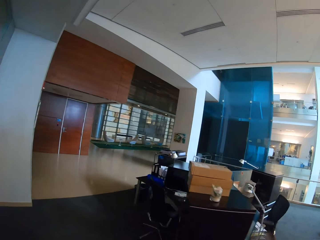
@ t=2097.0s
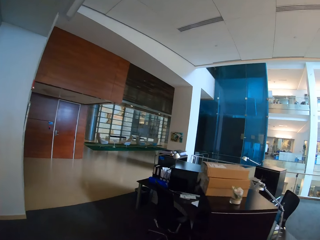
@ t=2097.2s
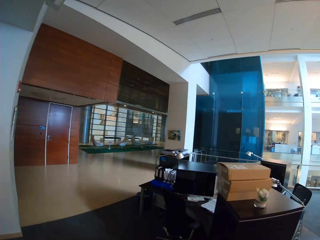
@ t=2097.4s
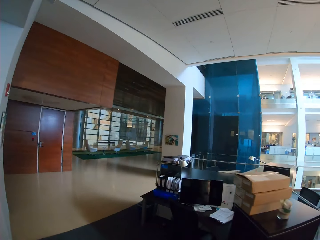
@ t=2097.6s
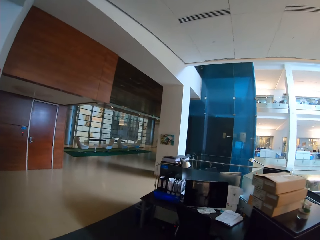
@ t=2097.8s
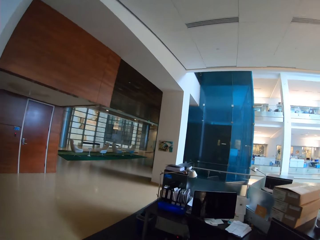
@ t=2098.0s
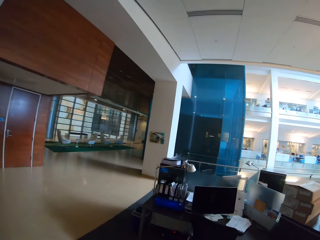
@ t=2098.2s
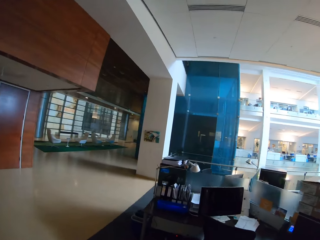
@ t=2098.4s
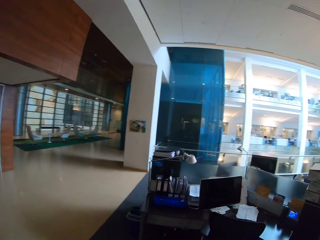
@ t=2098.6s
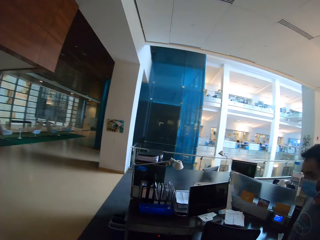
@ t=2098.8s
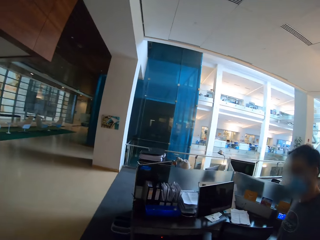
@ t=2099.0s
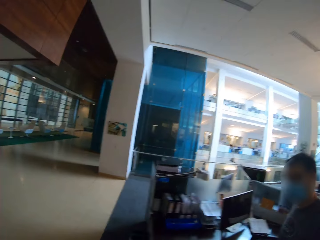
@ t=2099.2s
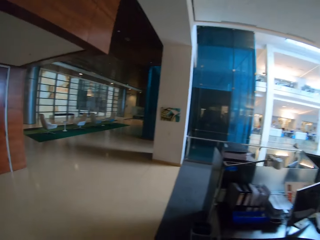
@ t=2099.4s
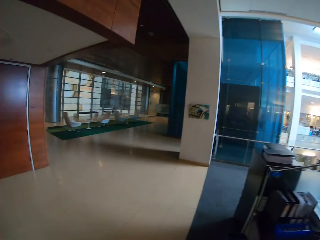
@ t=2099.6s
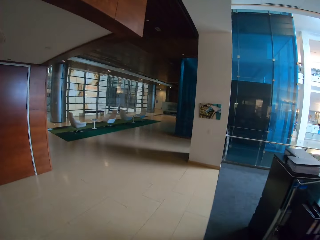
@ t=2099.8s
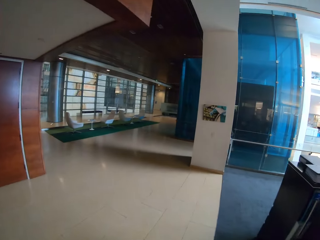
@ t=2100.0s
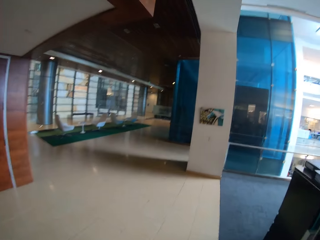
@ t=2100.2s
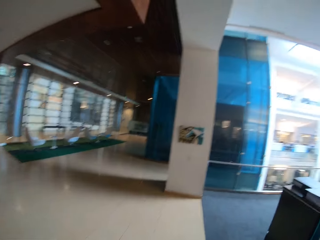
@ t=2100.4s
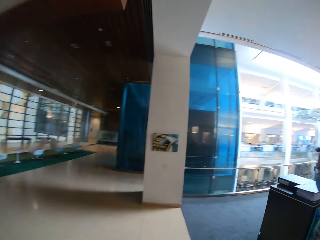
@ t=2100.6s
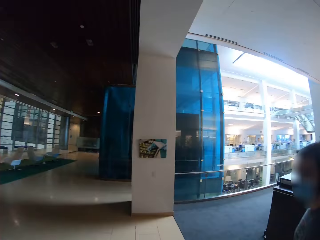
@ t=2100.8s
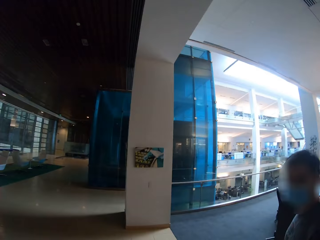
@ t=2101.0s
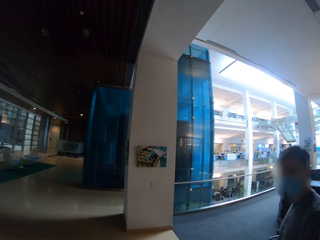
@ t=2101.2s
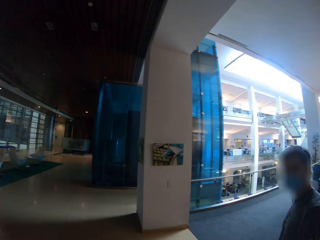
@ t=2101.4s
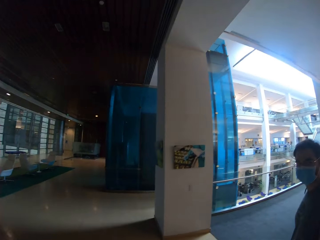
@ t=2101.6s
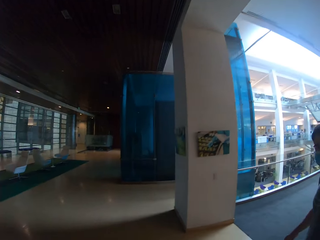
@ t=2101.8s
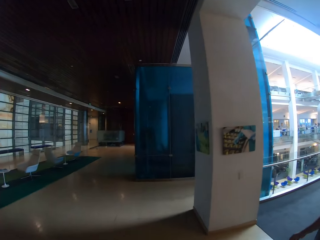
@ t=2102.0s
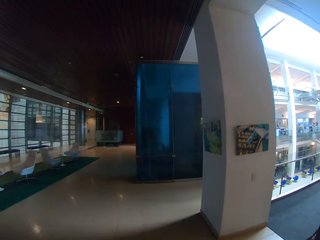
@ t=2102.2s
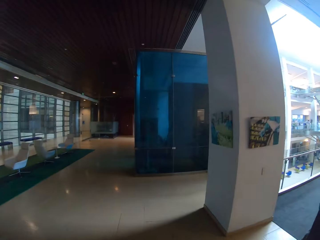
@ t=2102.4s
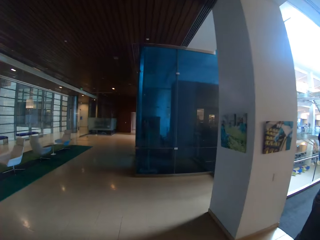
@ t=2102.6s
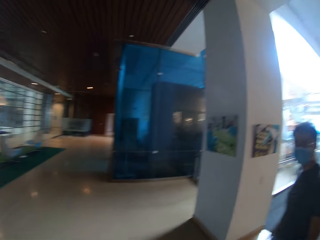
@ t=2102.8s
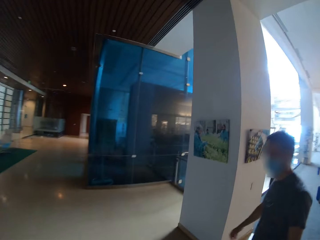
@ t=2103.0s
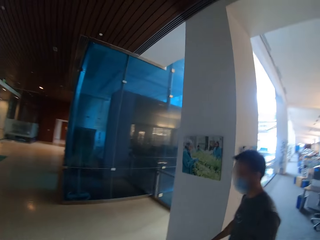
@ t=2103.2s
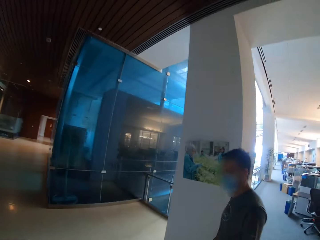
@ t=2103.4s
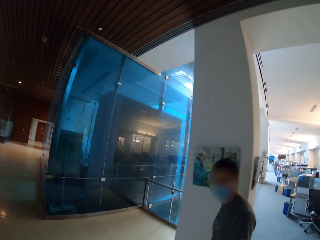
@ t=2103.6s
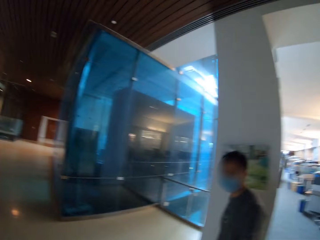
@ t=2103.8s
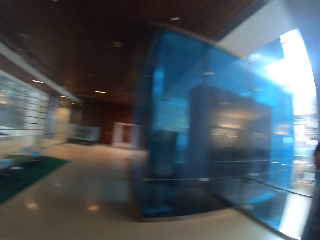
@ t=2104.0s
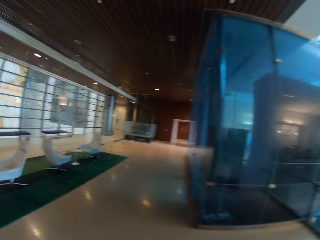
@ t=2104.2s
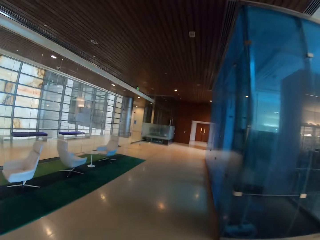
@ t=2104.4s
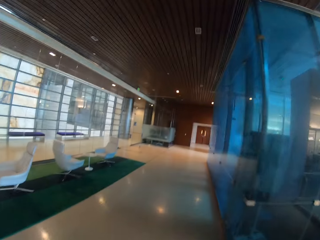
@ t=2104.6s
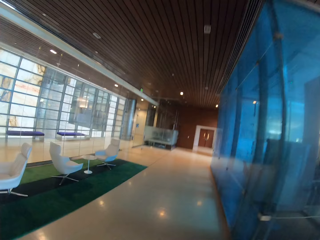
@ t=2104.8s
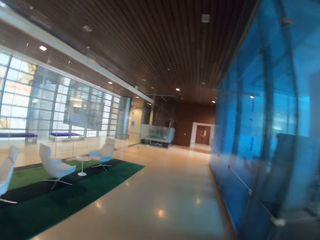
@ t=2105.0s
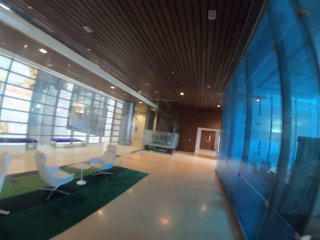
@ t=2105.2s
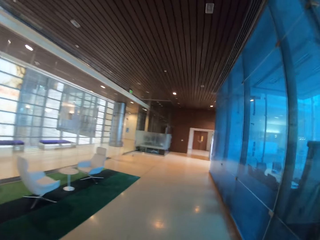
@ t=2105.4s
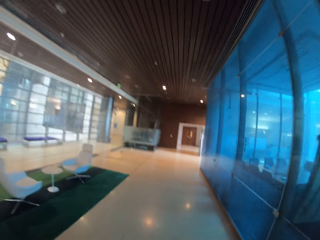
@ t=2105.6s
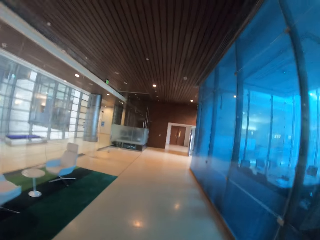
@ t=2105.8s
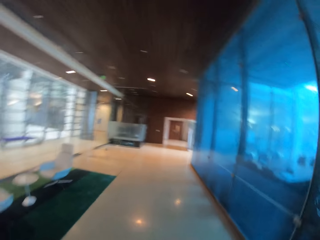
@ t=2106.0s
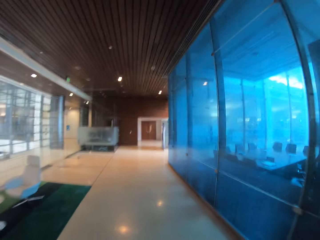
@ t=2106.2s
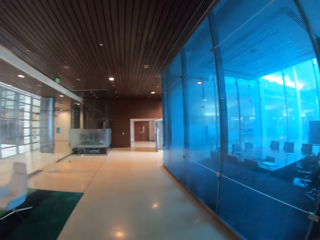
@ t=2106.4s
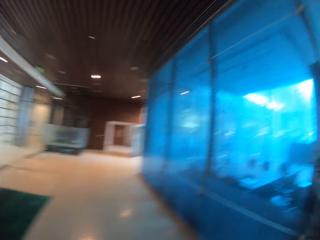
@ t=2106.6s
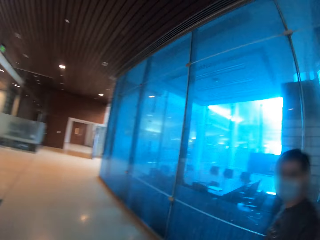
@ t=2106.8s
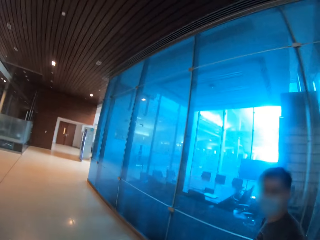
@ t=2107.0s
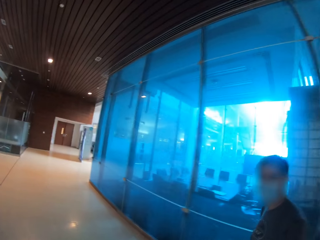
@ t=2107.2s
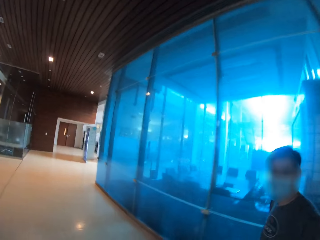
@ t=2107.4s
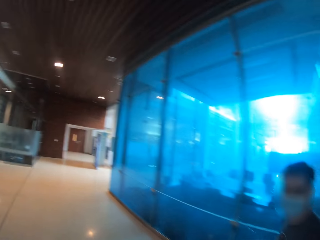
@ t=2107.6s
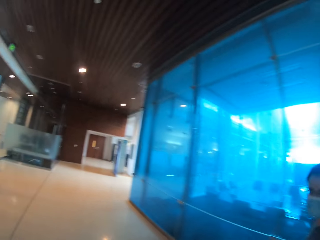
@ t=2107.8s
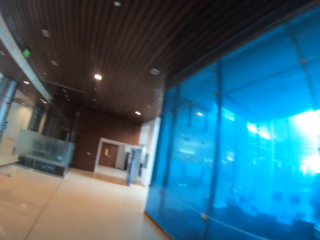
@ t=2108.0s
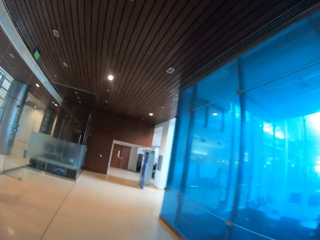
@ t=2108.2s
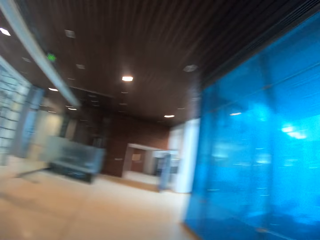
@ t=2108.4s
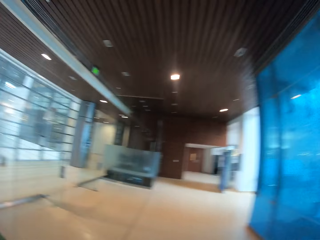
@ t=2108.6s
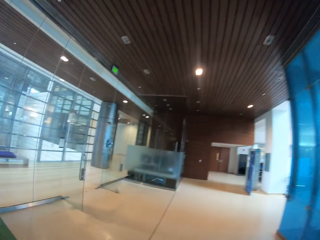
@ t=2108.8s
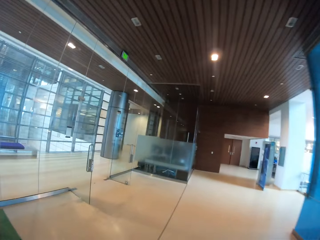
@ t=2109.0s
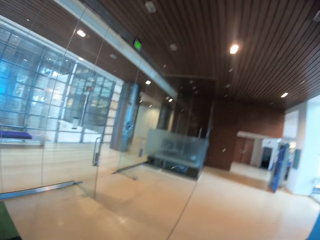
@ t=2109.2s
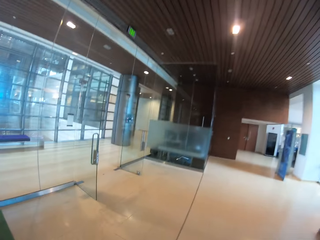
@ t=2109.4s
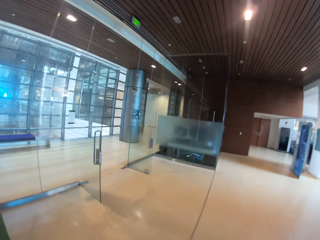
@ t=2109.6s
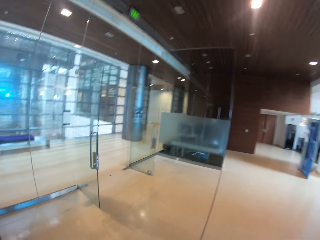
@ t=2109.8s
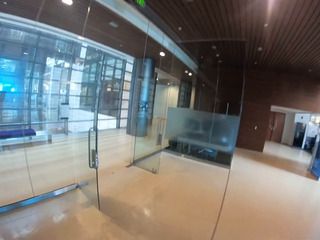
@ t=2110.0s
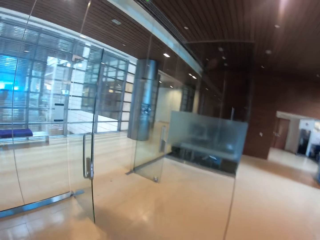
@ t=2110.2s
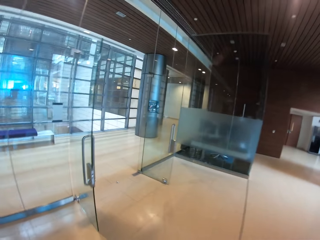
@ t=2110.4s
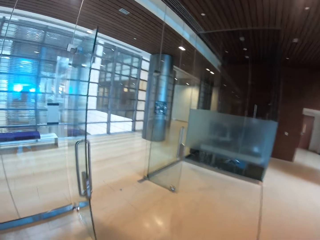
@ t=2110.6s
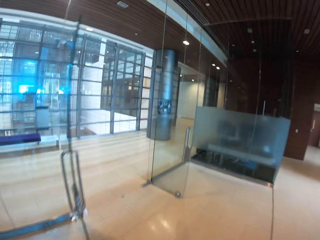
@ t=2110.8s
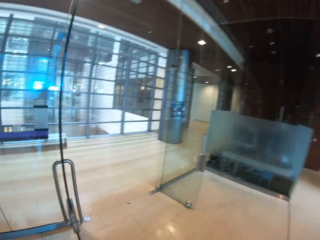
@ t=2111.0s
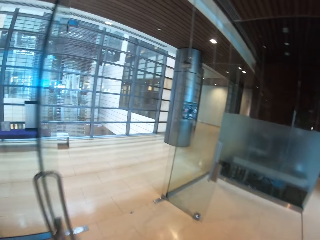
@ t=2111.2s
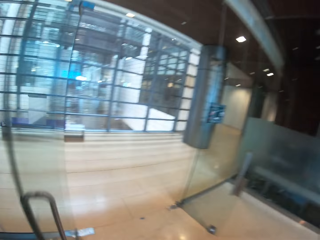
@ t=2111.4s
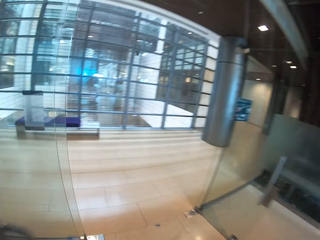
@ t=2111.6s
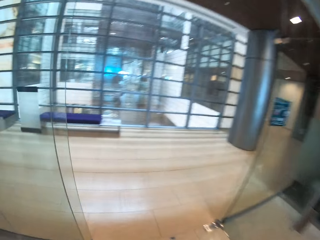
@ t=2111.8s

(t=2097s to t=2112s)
The camera wearer interacts with the colleague. They walk forward in the office. They interact with the colleague. They walk forward in the office. They interact with the colleague. They walk forward in the office.

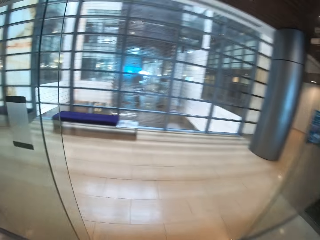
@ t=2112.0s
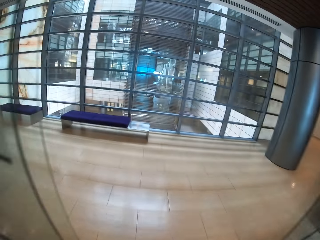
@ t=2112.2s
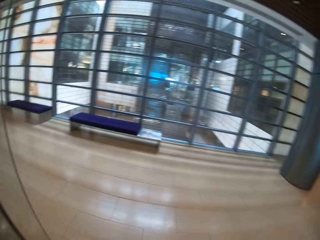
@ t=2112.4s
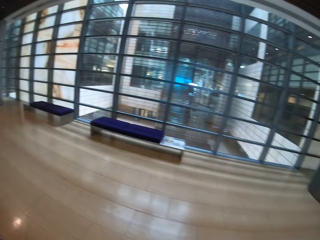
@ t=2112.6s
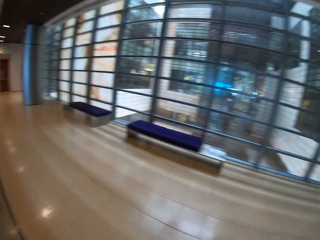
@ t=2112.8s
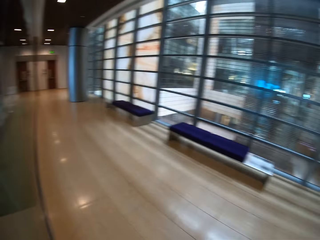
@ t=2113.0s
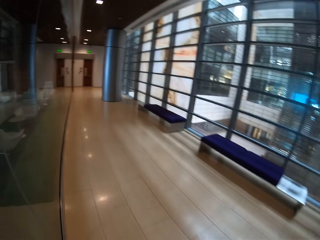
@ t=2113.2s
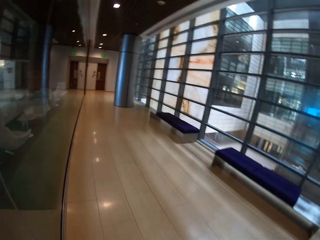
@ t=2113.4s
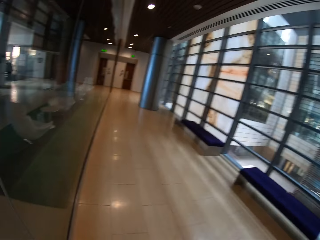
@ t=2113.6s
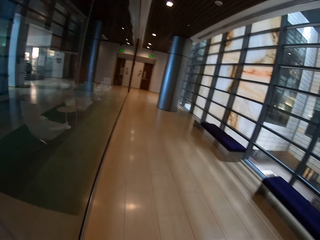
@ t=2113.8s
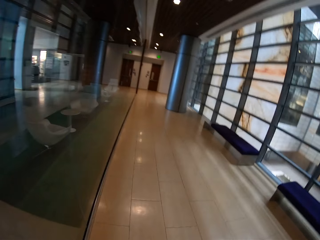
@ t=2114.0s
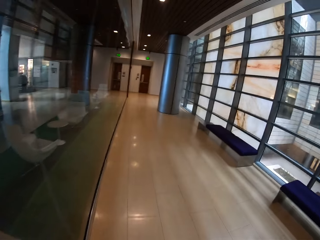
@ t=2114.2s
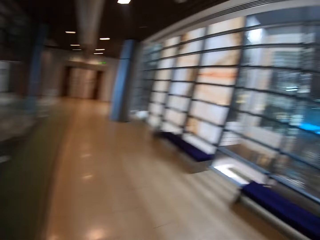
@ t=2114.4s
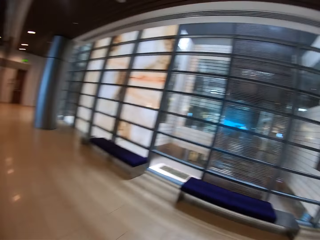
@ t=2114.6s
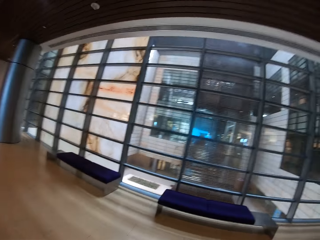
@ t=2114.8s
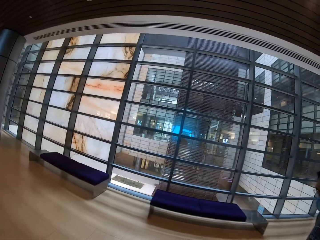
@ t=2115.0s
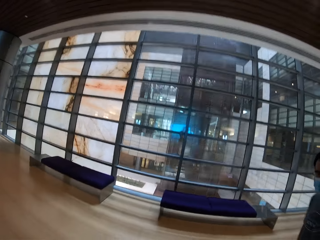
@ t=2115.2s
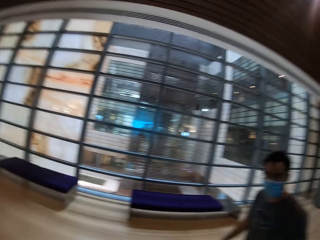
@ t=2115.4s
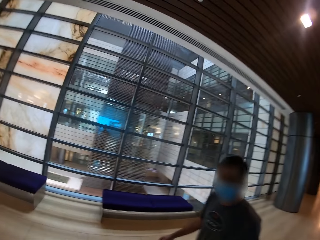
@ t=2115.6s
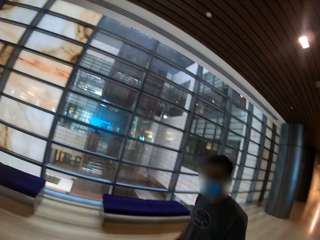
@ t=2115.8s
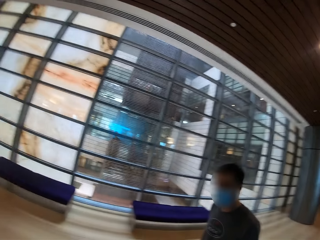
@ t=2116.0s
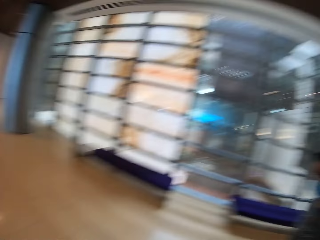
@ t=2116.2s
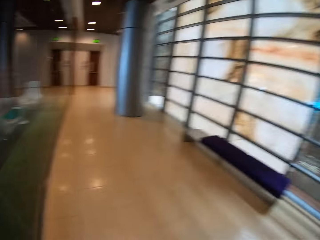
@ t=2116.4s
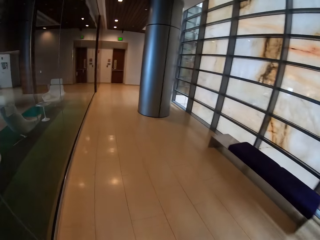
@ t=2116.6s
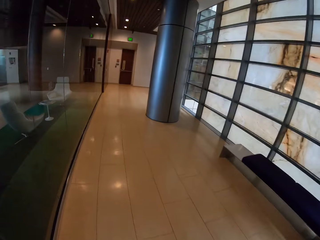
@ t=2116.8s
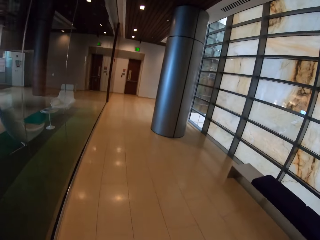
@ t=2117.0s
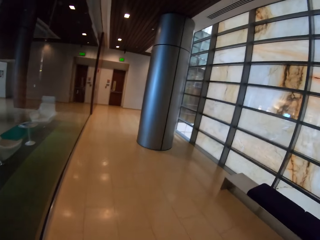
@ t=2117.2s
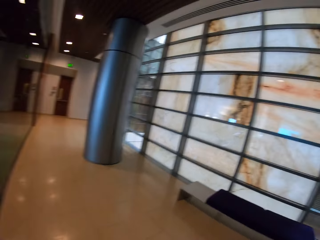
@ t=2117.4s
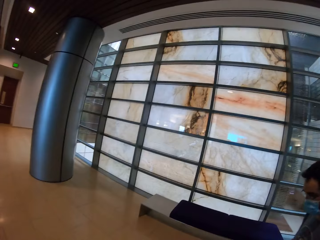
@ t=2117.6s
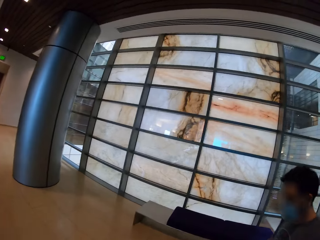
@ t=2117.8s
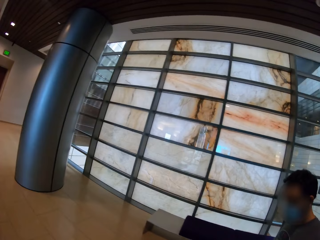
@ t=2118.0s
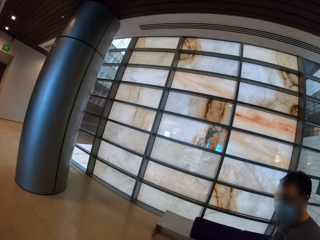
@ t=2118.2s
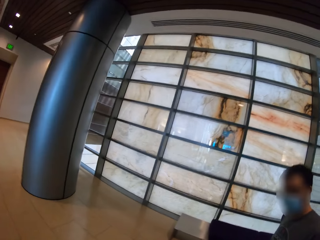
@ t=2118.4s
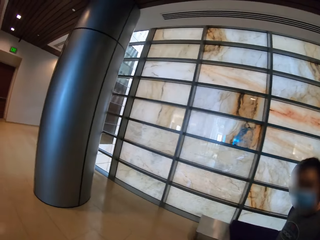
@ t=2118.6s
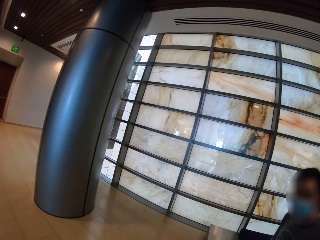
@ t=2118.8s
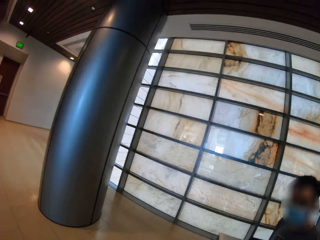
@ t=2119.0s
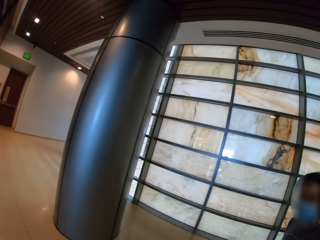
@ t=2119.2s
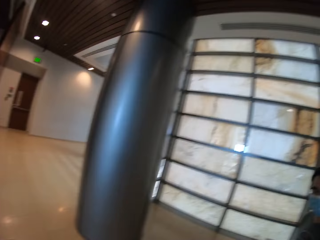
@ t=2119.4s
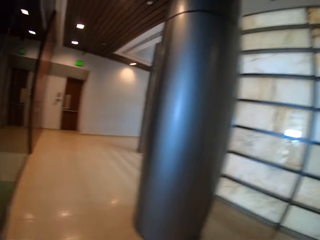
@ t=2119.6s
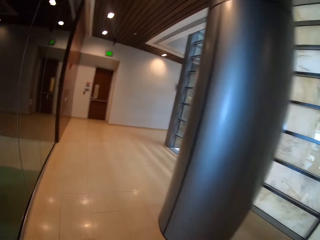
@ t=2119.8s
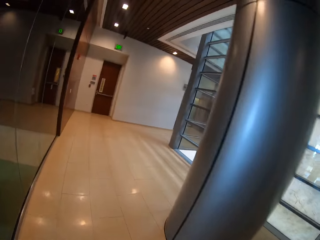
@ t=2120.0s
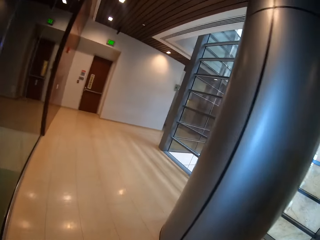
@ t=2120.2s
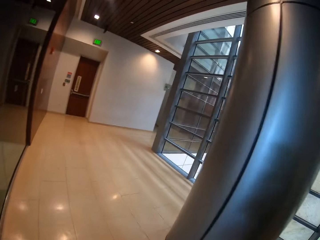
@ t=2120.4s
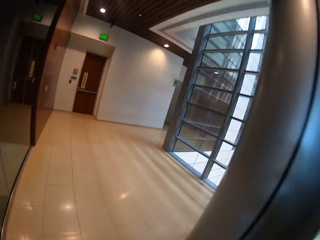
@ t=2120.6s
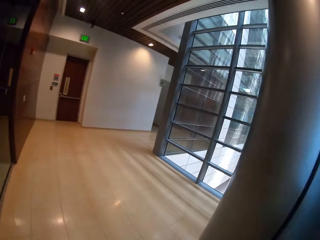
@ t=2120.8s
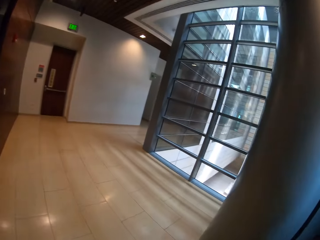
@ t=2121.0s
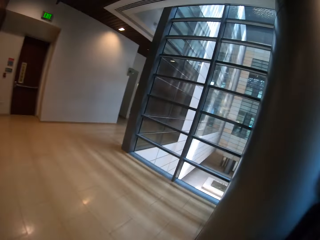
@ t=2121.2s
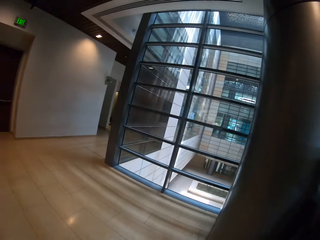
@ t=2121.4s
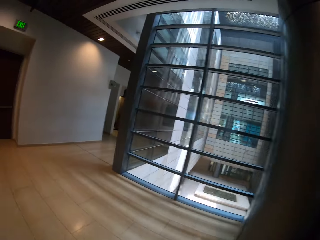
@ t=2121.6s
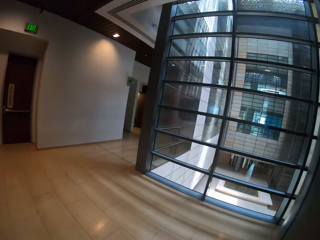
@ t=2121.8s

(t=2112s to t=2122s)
The camera wearer turns round to his left hand side. He walks on the corridor of the office. He interacts with the colleague. He walks on the corridor of the office. He interacts with the colleague. He walks on the corridor of the office.
